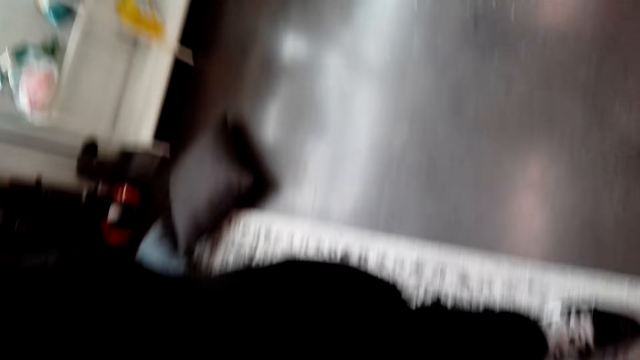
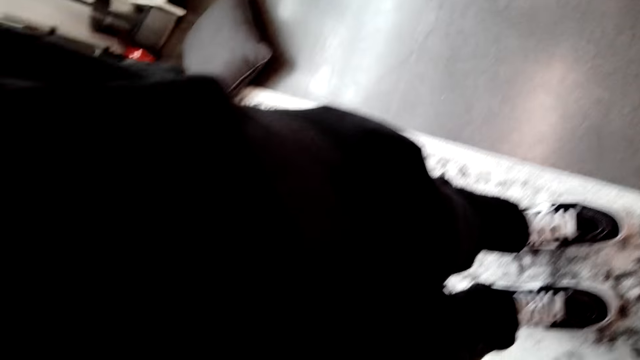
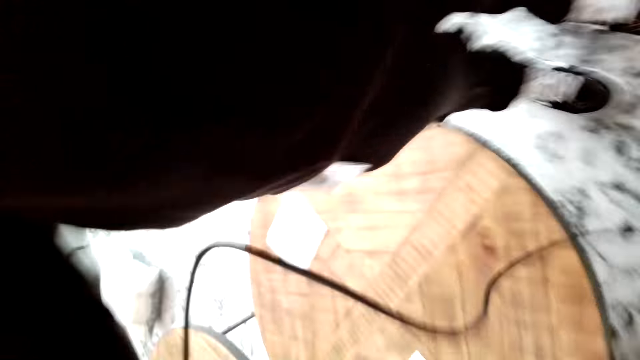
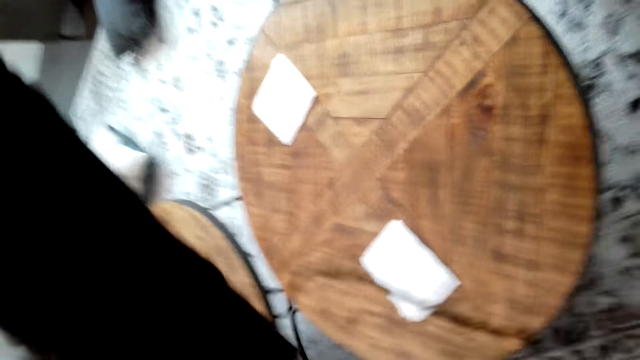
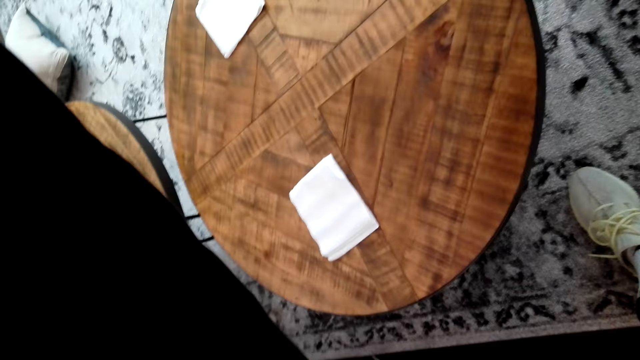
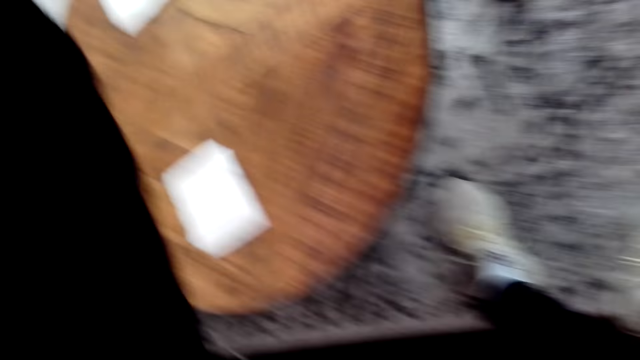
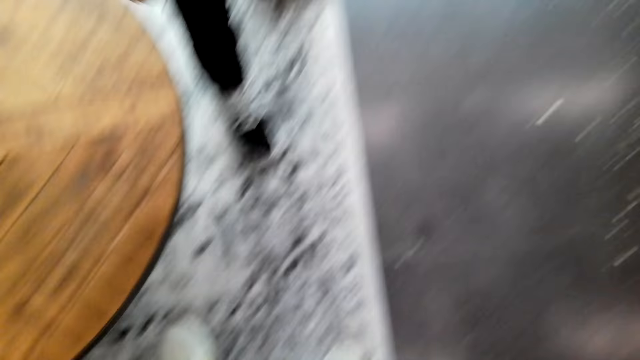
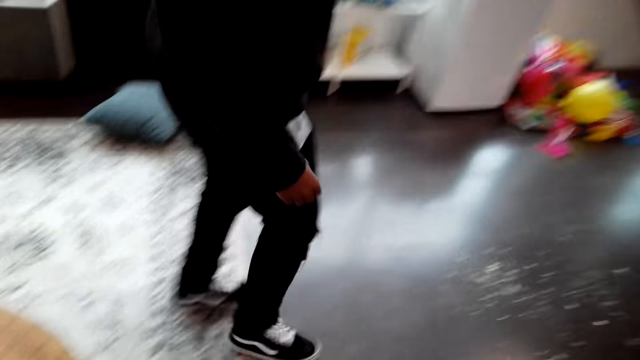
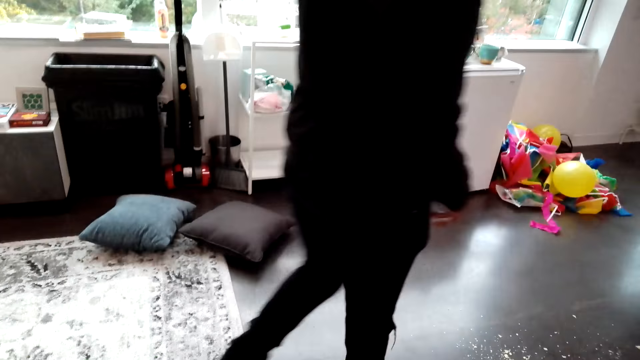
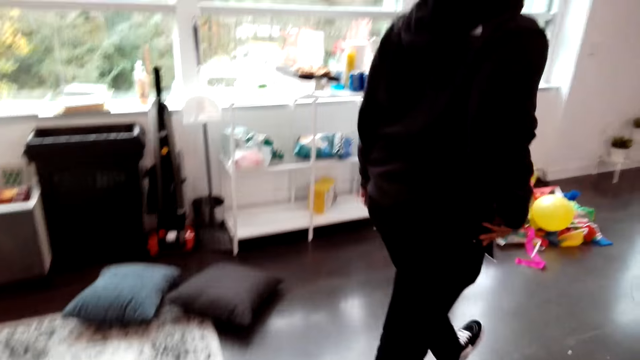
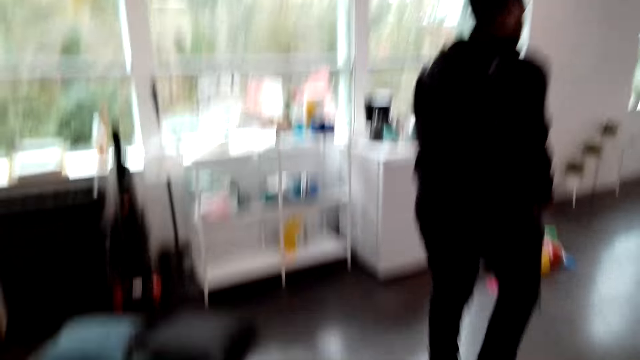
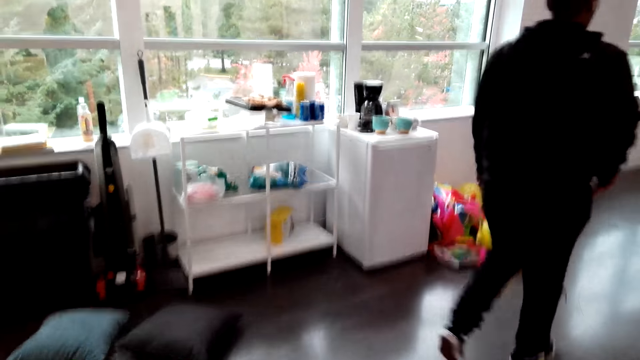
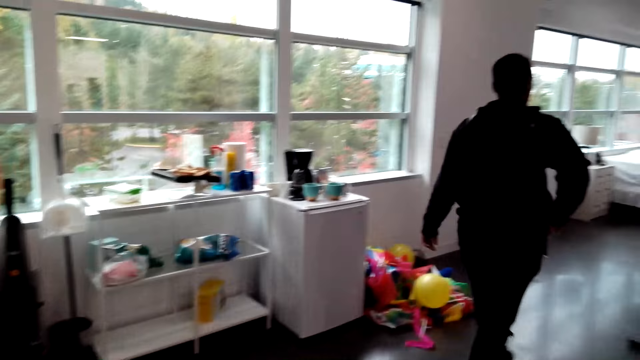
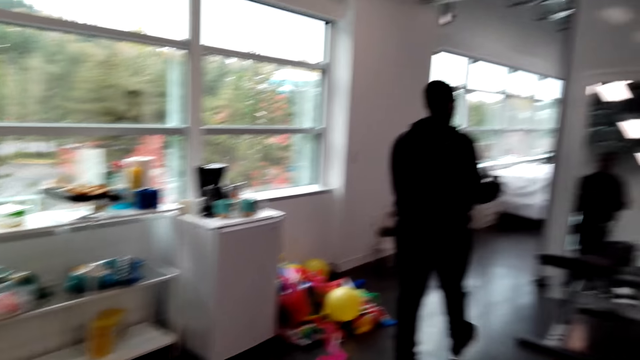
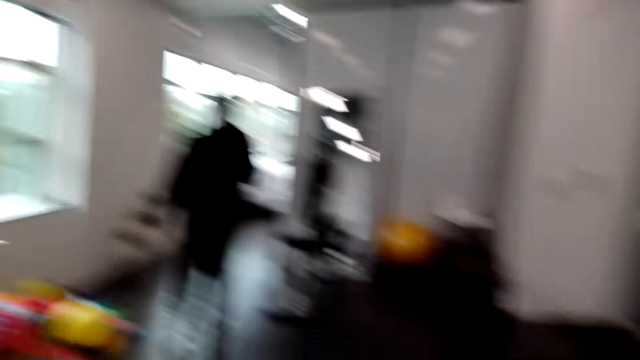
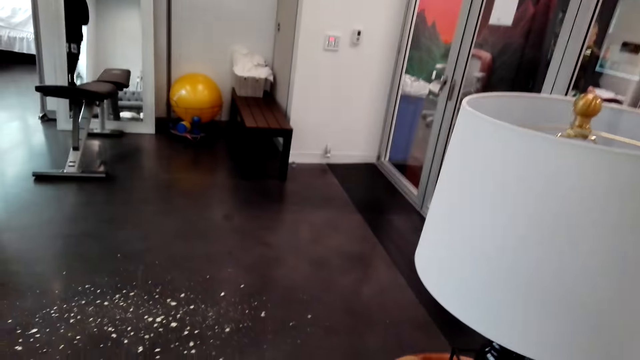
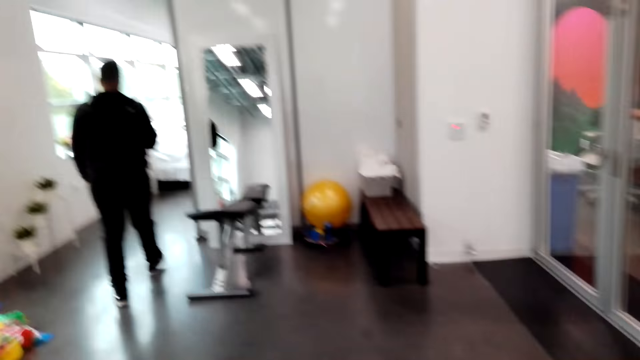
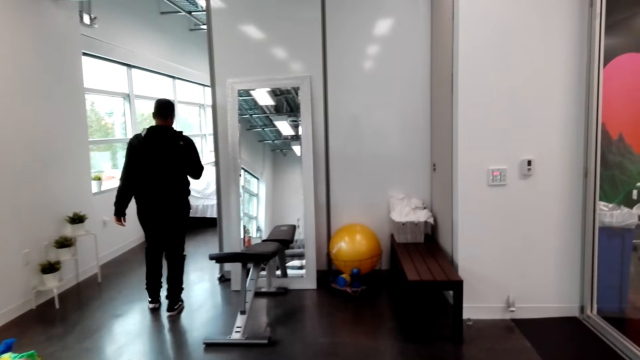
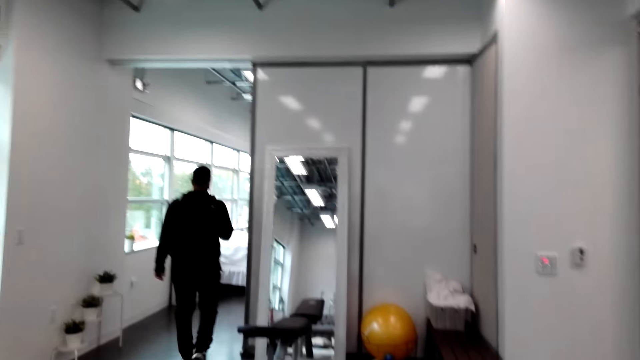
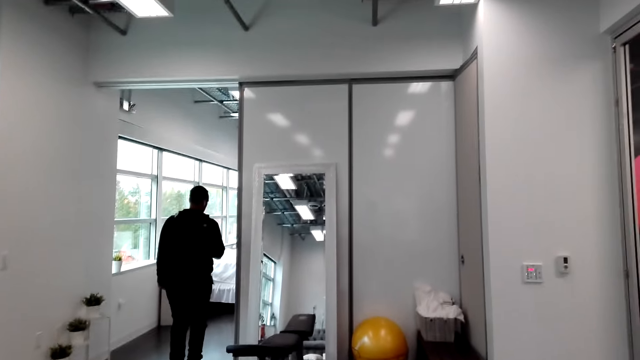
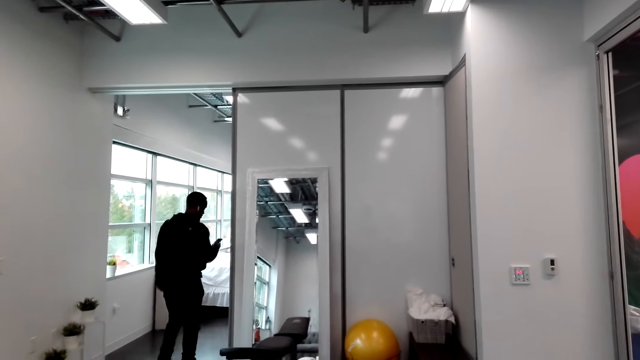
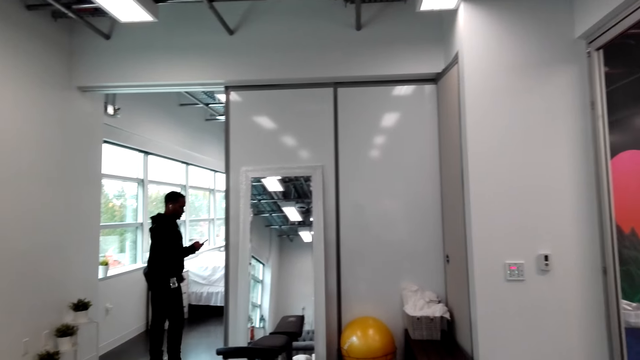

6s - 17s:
The camera wearer pulls a cable. A man helps the camera wearer adjust the camera. The camera wearer moves the right hand and looks at the floor. The man walks around. The camera wearer looks around. The man removes a phone from the pocket. The camera wearer looks around. The man walks around. The camera wearer looks around and talks with the man.

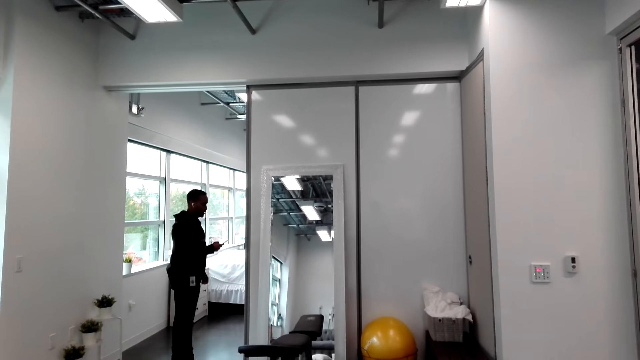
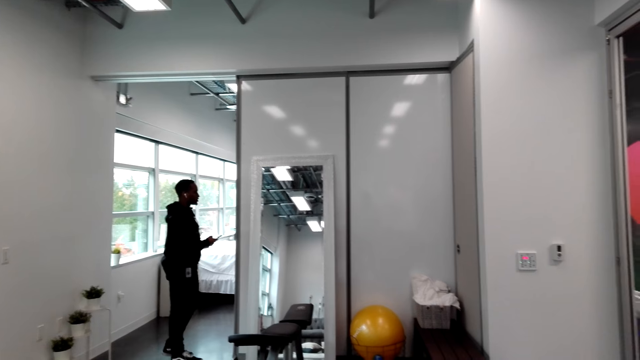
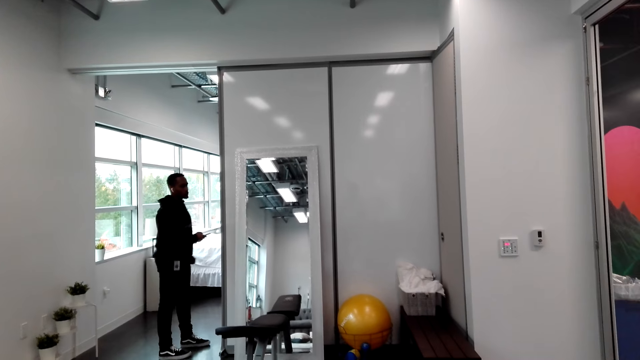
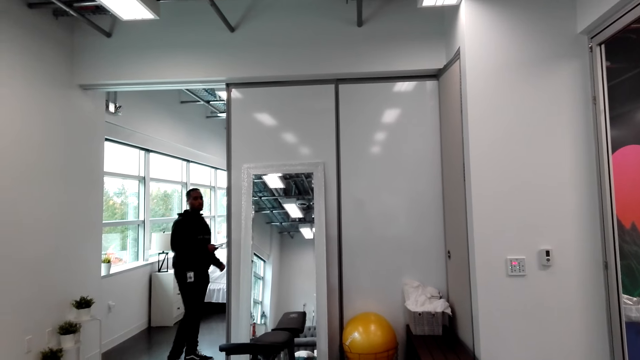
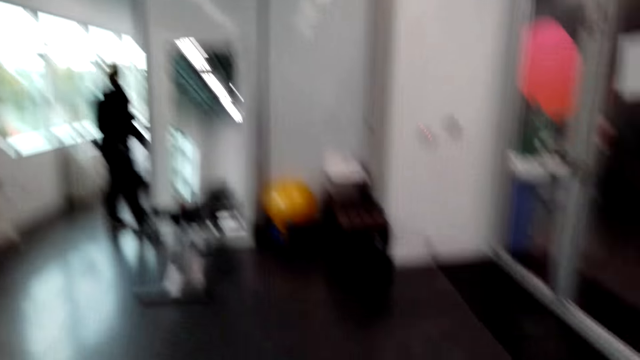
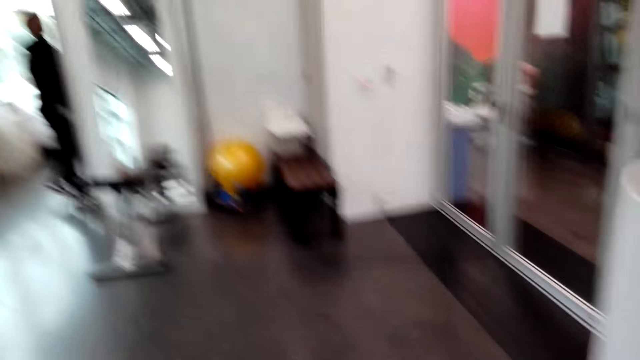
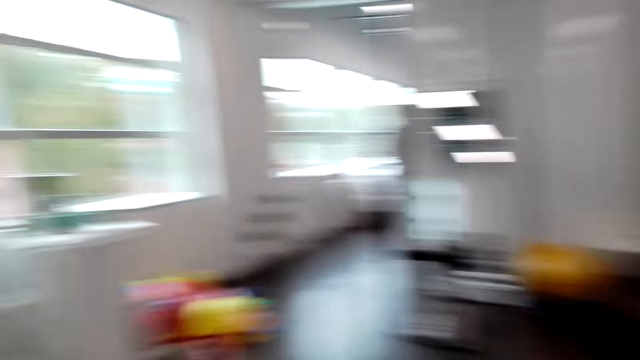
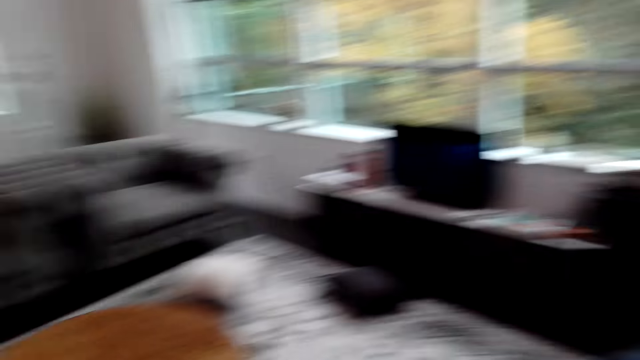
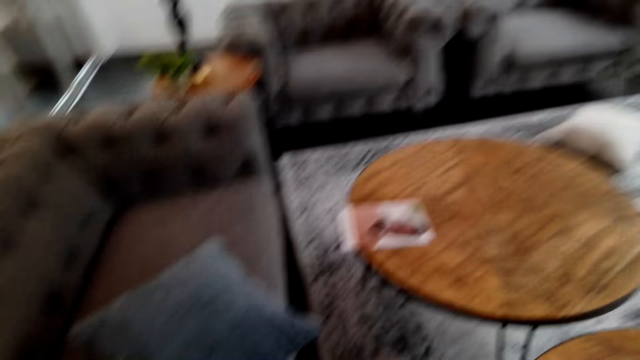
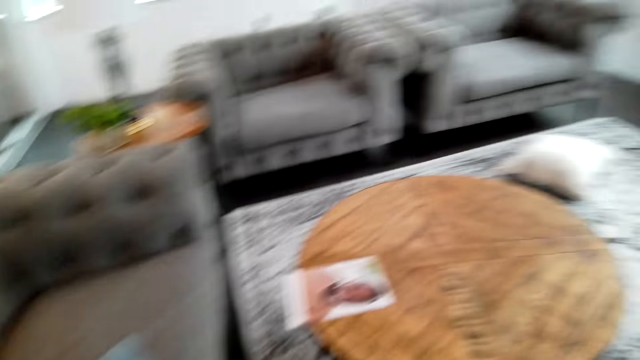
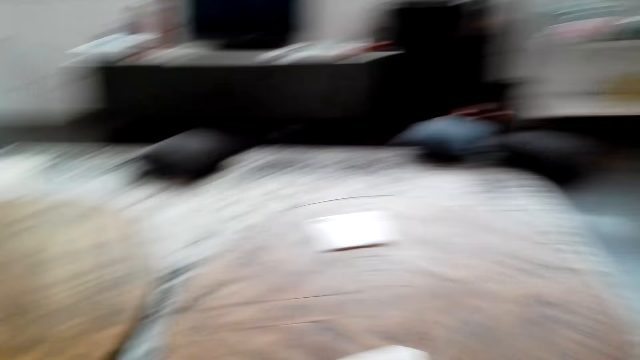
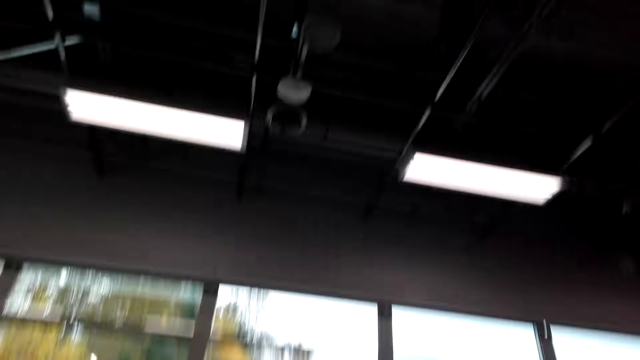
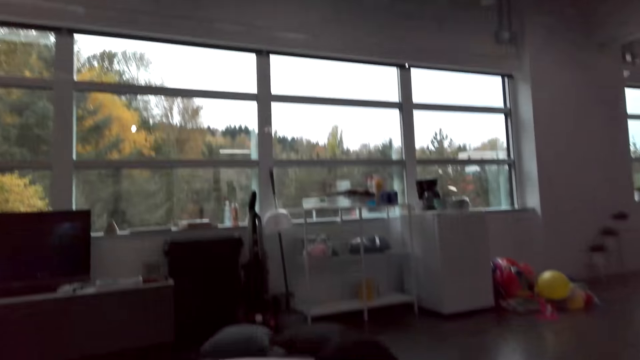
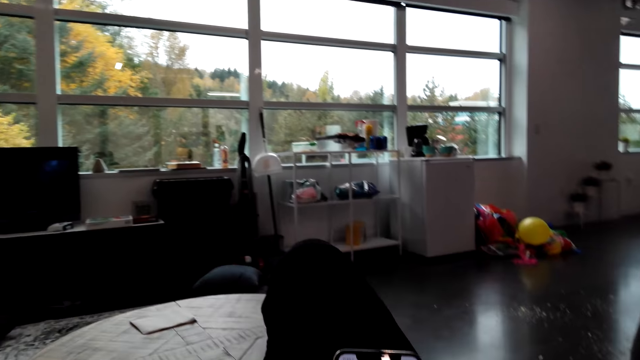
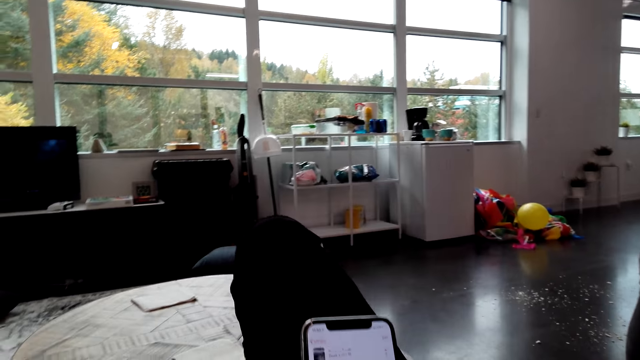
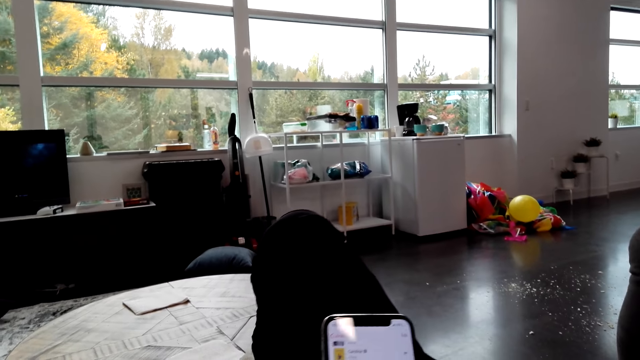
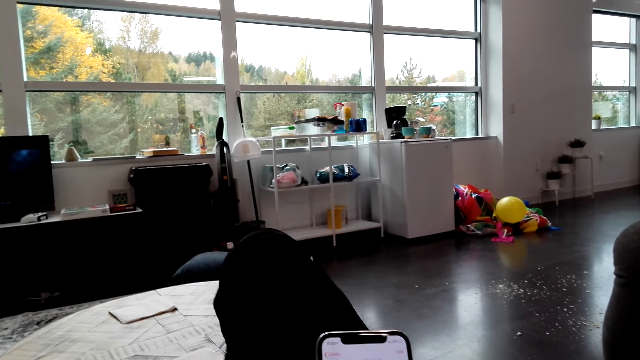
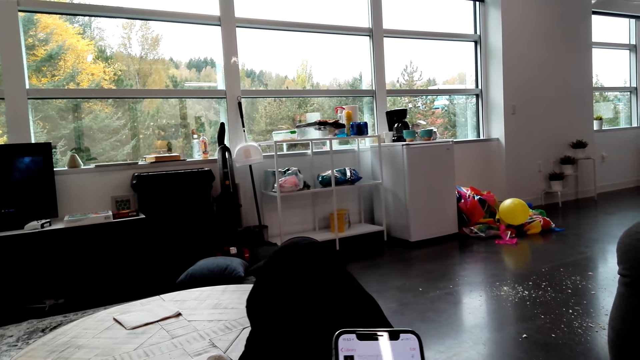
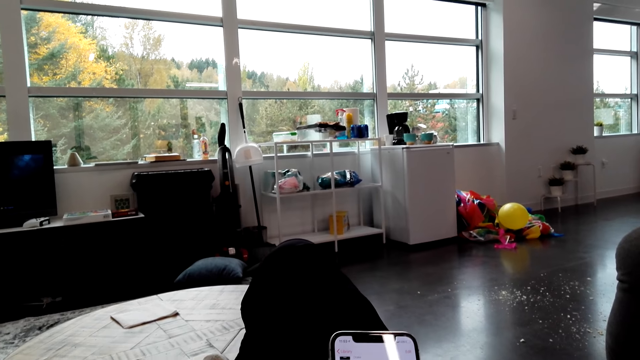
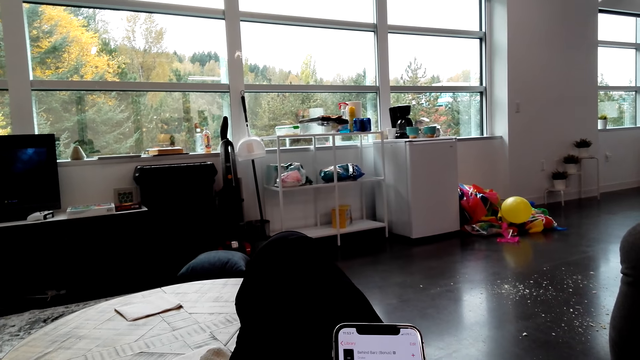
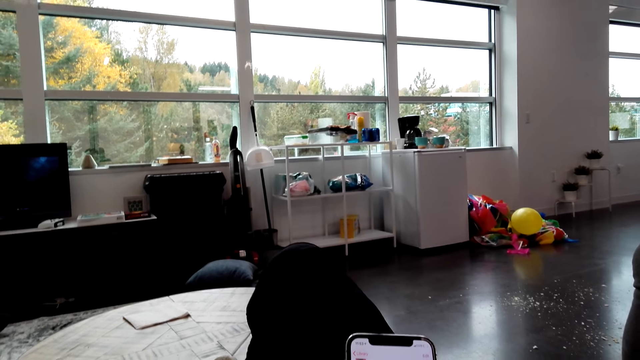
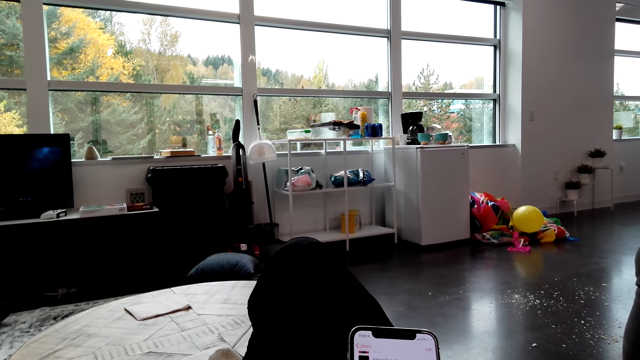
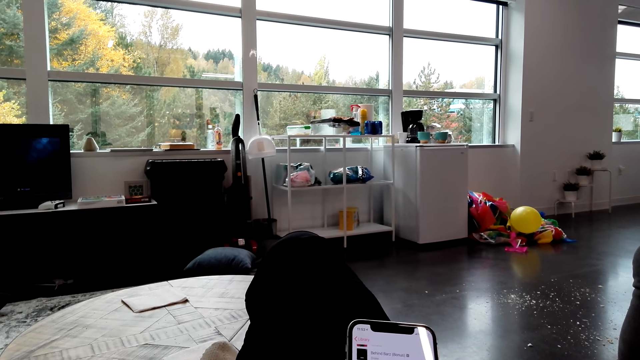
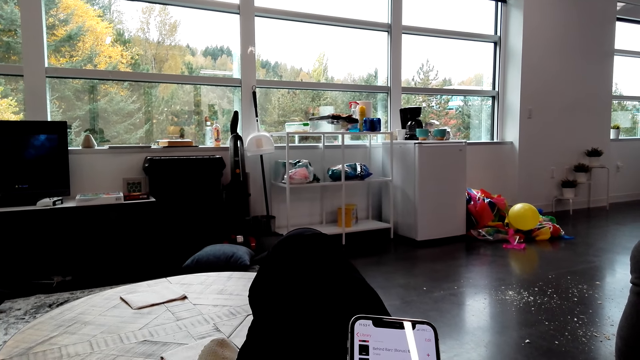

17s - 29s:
A man operates a phone and converses with the camera wearer. The camera wearer looks around, makes a step, sits down, and looks around. They swing the leg and scroll the phone.
